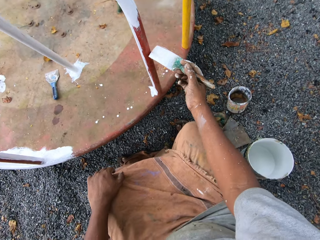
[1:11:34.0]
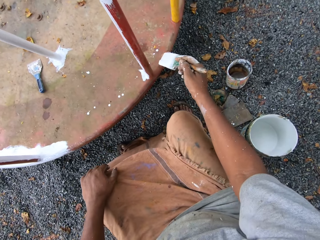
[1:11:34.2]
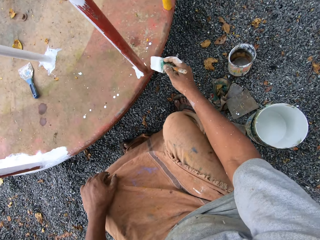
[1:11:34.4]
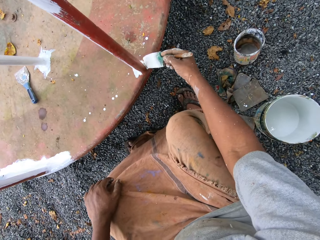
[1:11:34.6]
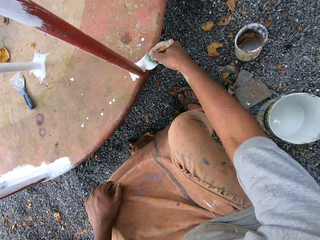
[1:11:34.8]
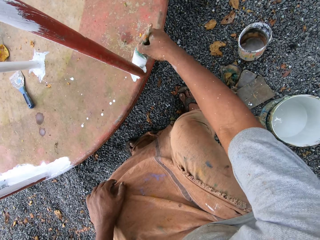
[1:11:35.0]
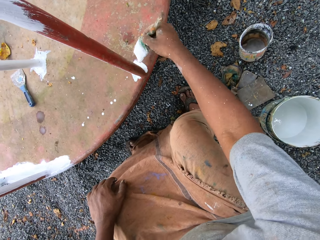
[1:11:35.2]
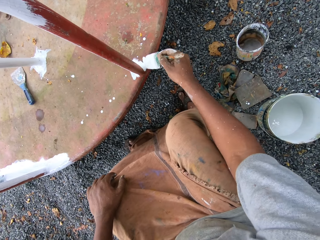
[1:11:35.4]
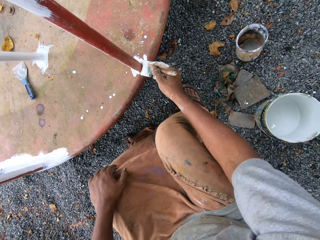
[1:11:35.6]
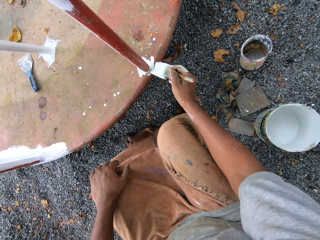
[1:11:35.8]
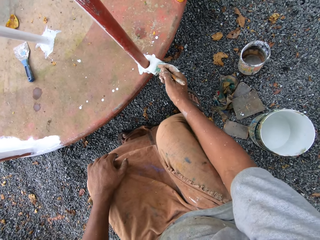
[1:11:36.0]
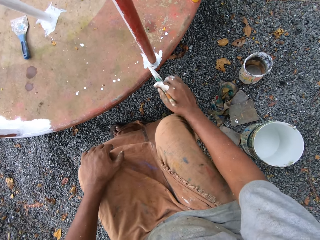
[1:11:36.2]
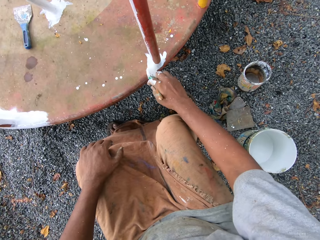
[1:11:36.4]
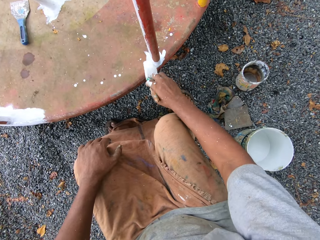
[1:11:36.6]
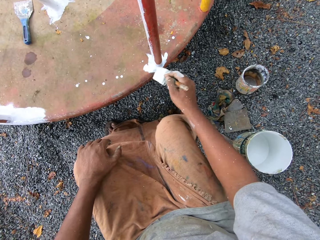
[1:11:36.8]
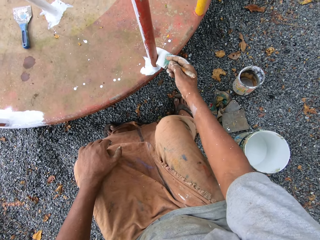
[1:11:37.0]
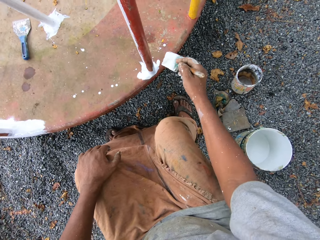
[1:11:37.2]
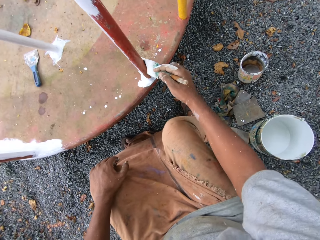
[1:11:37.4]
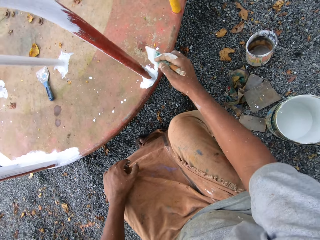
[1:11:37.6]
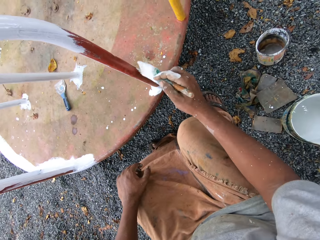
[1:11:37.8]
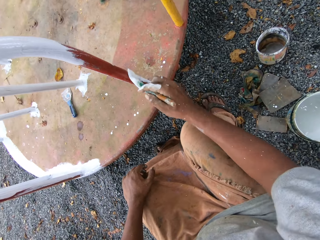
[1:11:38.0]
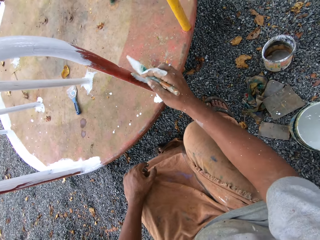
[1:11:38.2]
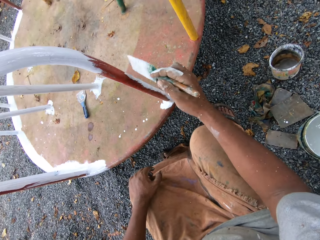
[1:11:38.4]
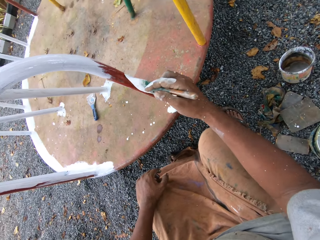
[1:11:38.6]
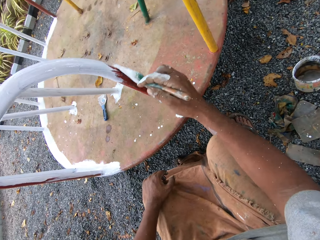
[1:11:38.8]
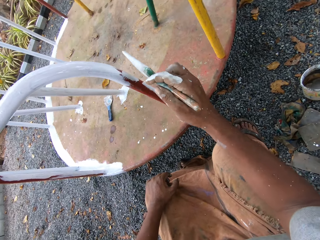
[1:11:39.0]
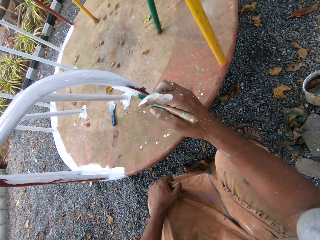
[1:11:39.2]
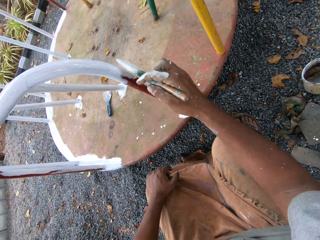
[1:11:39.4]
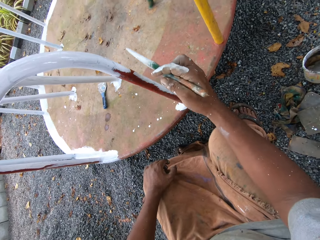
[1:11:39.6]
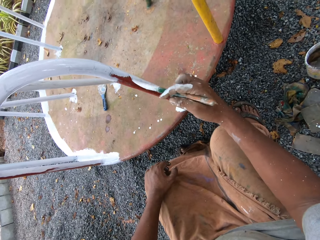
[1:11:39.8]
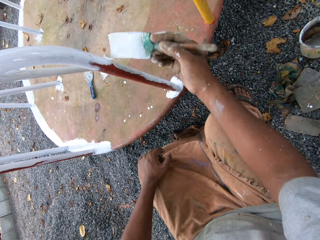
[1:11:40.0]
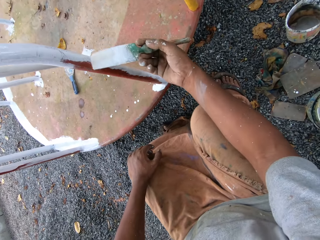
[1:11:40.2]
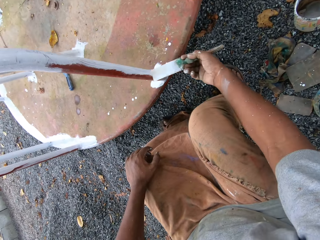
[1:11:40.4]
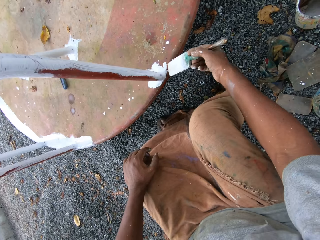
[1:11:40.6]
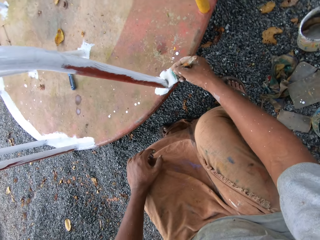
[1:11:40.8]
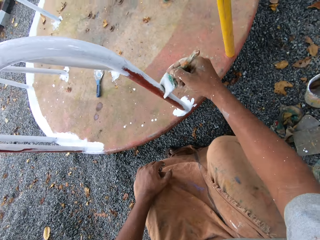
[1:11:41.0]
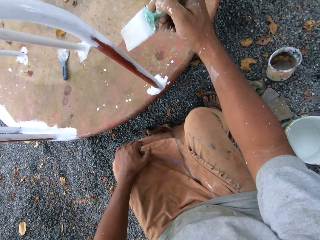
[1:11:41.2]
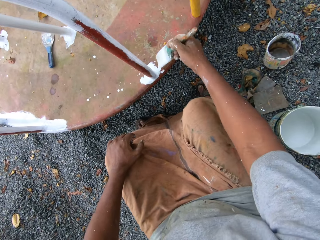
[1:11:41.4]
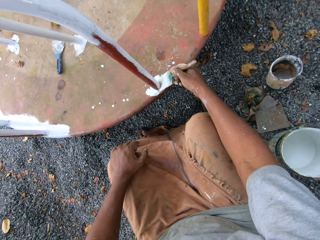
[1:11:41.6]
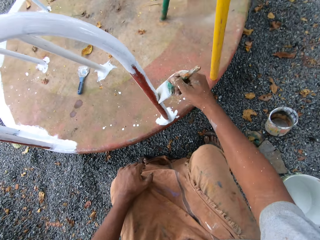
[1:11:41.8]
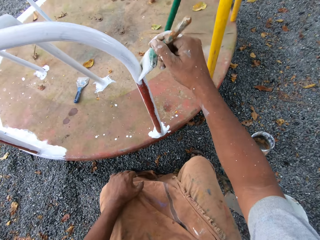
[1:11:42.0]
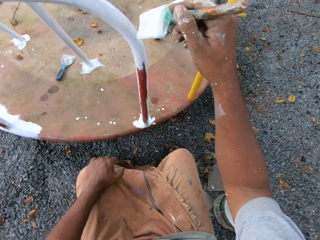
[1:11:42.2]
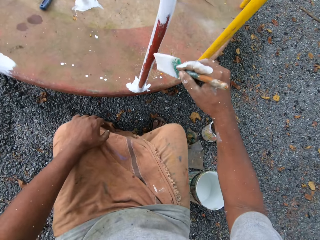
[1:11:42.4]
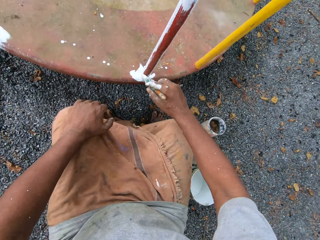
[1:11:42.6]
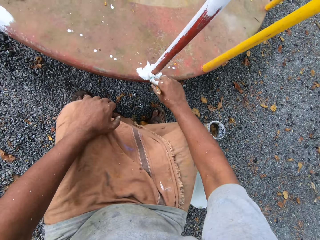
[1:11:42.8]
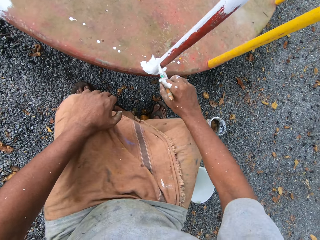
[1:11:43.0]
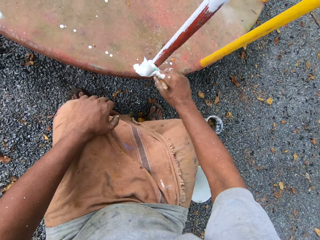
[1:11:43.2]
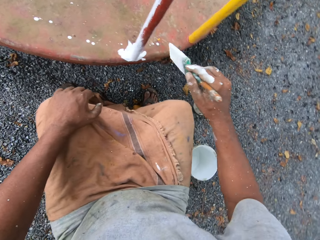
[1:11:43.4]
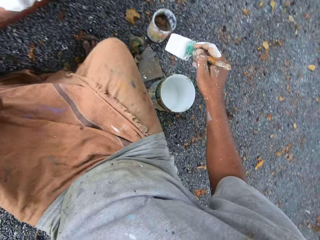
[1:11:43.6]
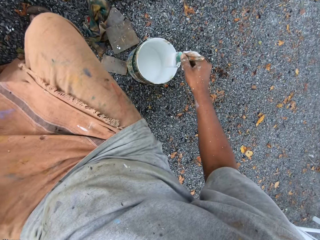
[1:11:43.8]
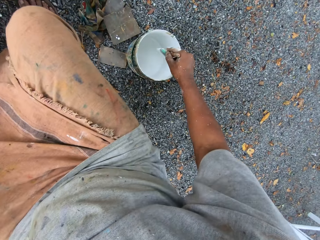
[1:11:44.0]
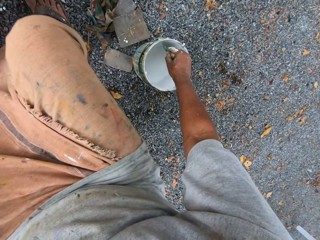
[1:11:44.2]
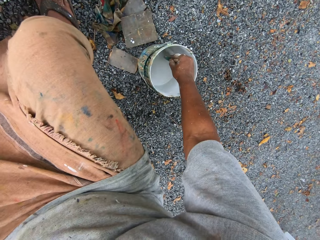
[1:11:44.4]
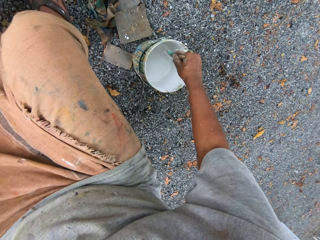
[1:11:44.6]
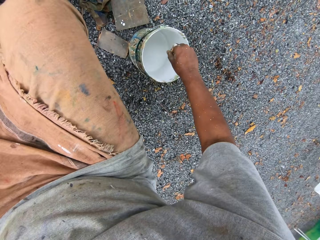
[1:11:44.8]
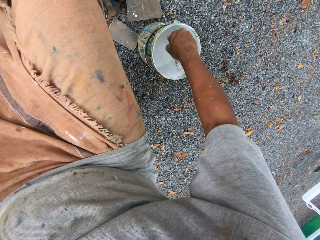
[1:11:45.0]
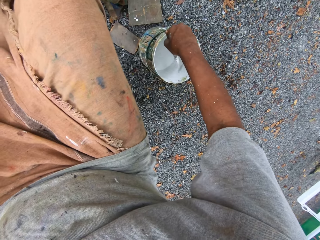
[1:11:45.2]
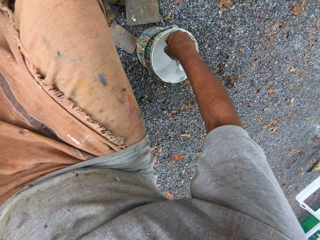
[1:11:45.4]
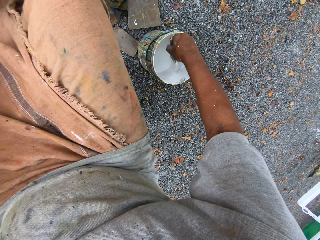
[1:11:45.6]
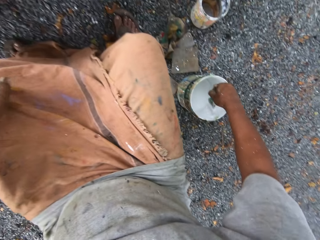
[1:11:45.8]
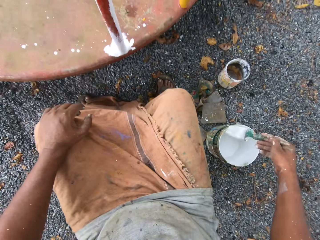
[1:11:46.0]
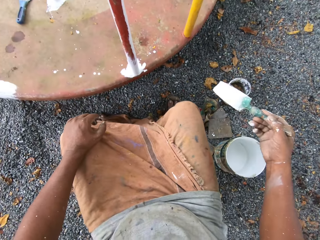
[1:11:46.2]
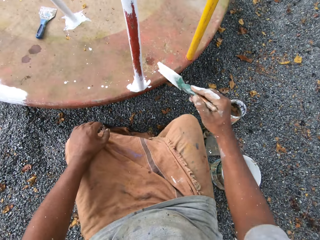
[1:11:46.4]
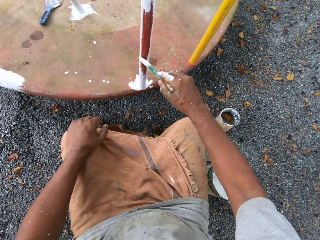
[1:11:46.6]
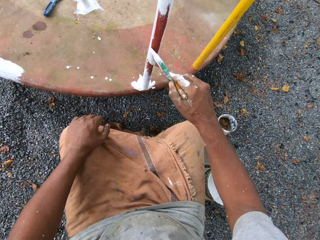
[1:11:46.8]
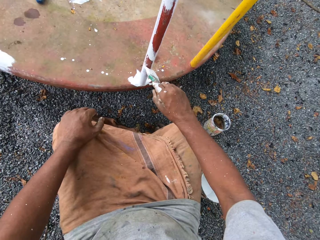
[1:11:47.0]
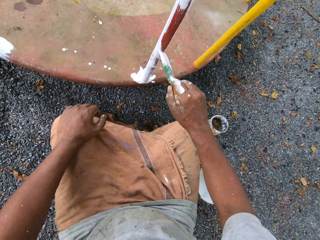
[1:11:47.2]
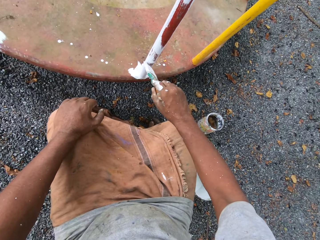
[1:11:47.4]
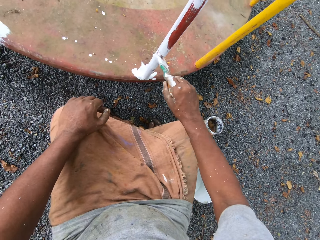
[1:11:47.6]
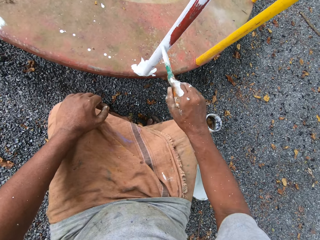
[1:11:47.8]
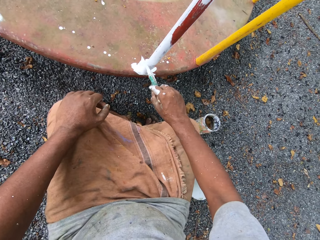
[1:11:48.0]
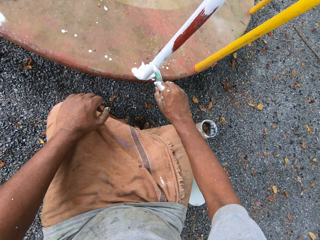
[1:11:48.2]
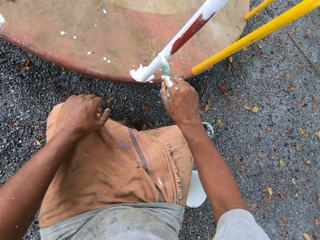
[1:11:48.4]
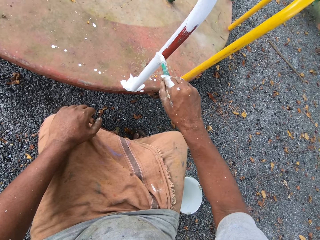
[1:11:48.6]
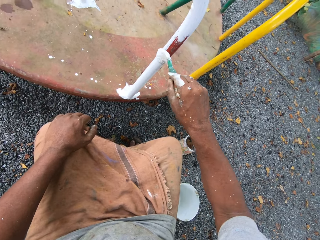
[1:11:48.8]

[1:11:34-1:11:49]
The camera wearer dips the paintbrush into the paint can or paint tin on the ground. They brush paint in the paint tin. They paint the roundabout with the paintbrush.

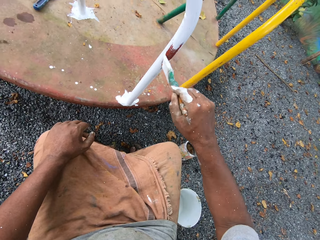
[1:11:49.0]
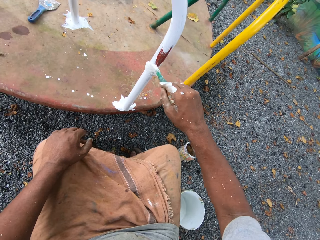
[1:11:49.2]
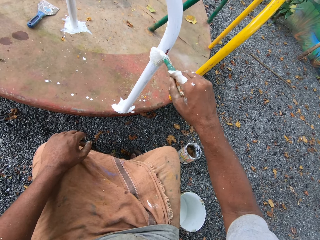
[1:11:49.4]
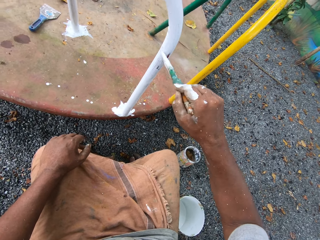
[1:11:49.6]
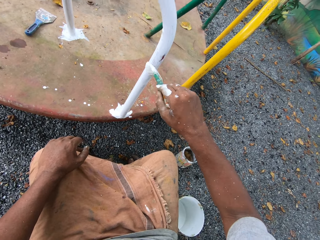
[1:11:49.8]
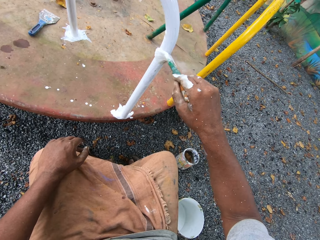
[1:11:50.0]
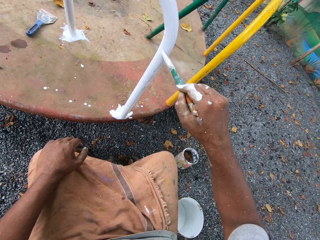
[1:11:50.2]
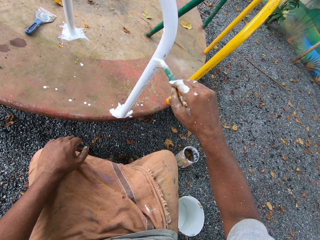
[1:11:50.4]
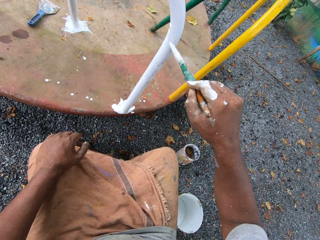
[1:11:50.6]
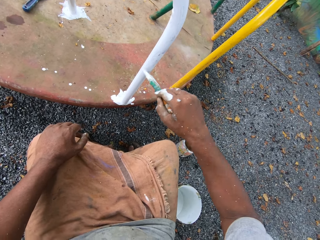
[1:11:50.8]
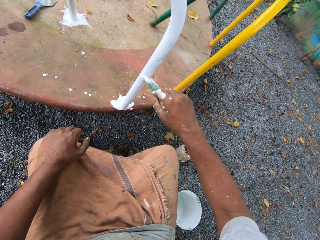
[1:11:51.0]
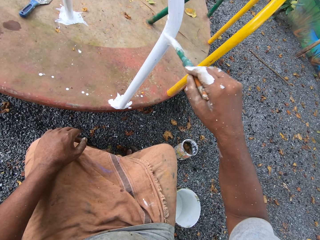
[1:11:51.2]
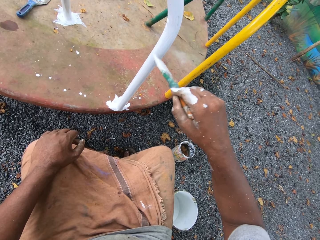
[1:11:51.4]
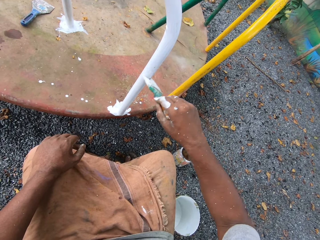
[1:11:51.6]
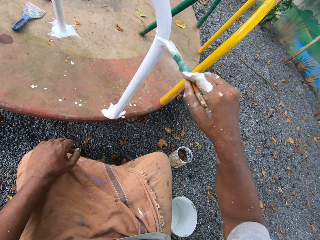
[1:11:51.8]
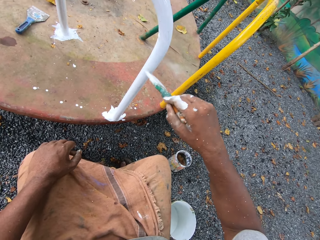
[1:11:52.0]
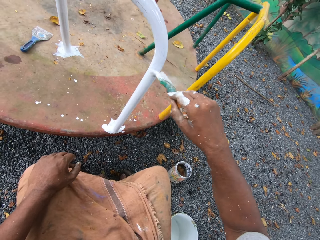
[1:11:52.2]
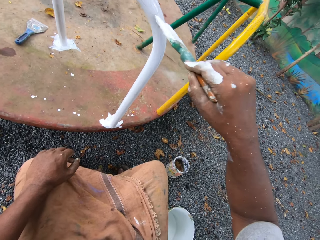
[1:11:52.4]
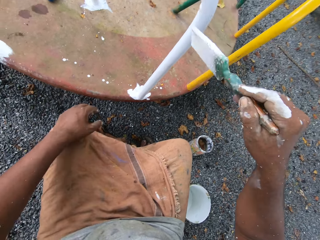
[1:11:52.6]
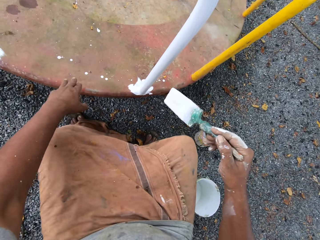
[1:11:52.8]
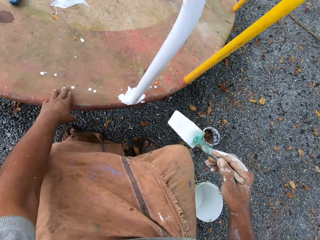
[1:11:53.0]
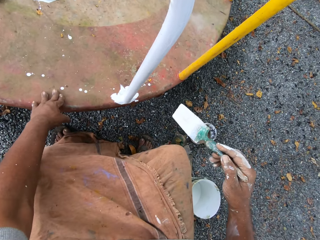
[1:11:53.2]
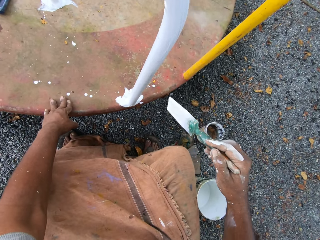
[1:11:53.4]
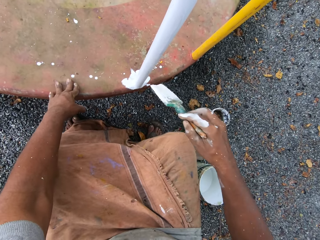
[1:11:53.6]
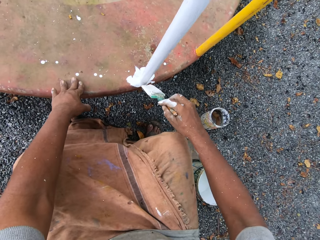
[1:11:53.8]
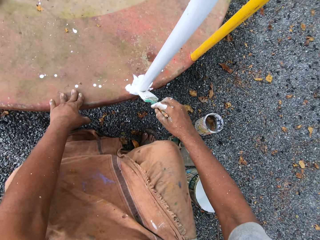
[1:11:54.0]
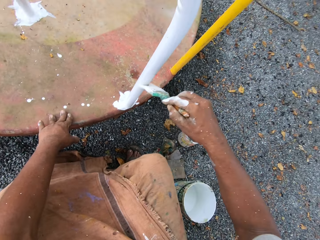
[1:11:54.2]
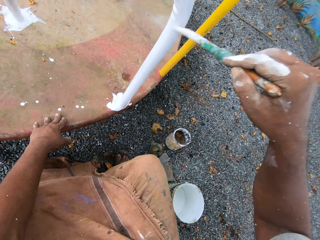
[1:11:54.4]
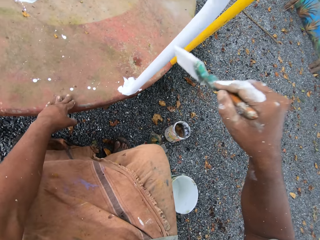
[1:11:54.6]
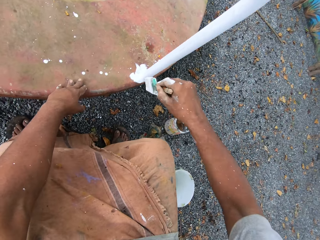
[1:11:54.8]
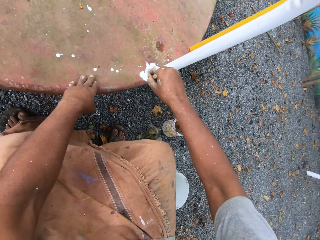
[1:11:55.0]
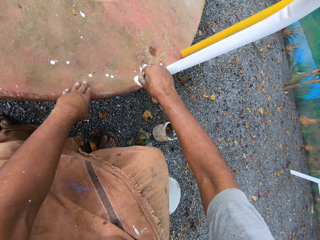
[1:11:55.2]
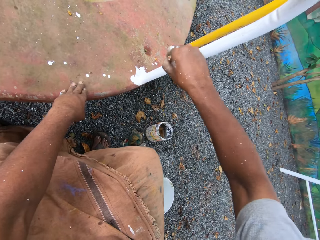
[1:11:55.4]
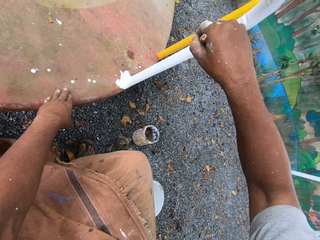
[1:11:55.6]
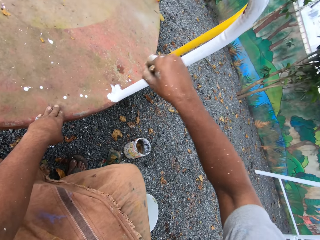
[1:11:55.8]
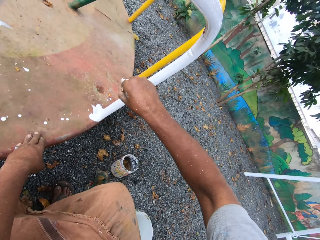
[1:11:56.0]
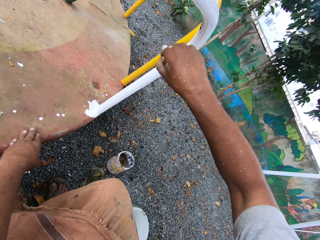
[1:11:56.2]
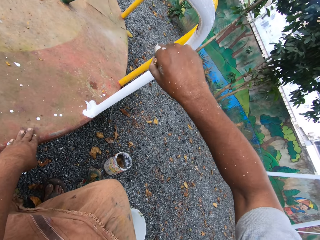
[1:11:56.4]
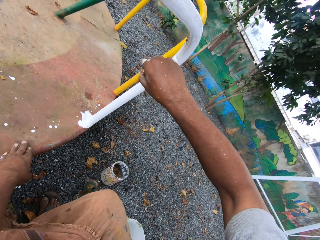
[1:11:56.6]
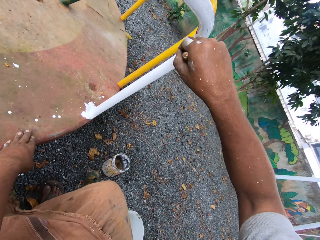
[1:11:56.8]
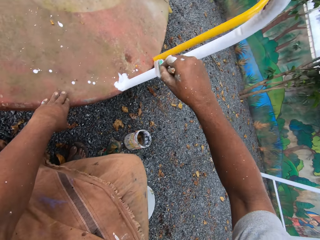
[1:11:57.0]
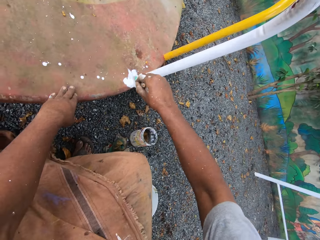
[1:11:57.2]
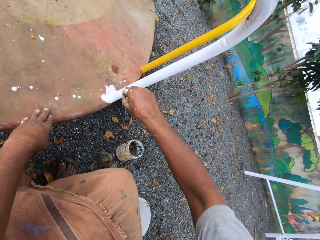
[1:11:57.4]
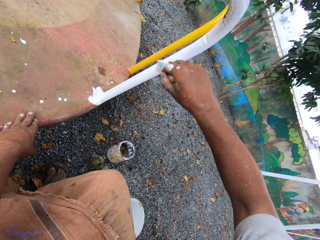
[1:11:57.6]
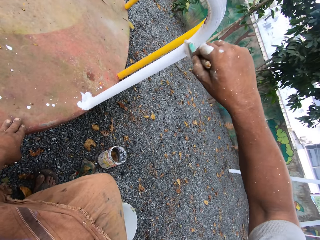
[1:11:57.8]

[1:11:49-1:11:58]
The camera wearer touches a round swing with his left hand. He moves the roundabout with his left hand. He paints the round swing.
